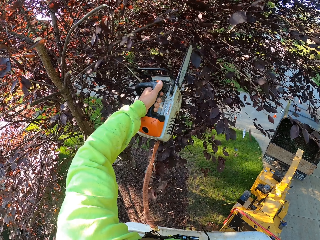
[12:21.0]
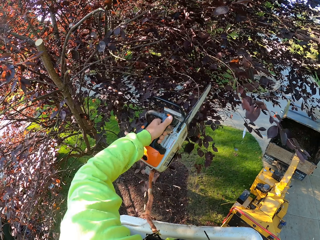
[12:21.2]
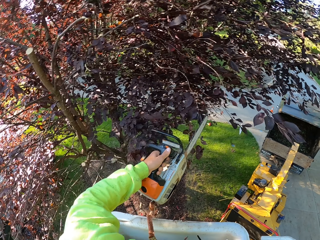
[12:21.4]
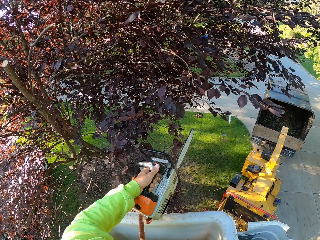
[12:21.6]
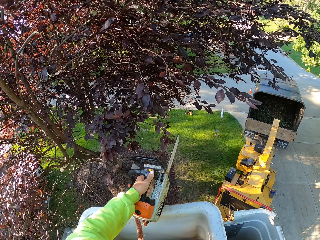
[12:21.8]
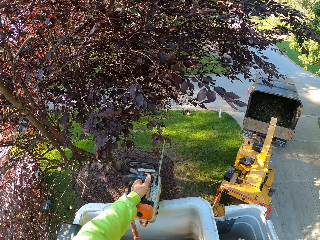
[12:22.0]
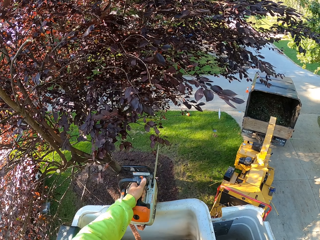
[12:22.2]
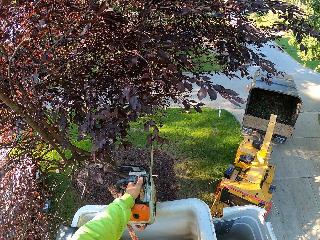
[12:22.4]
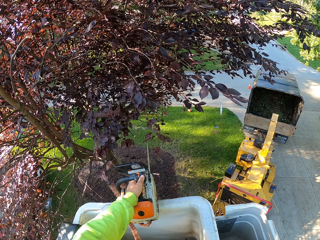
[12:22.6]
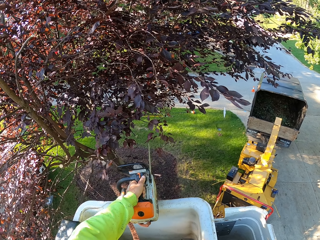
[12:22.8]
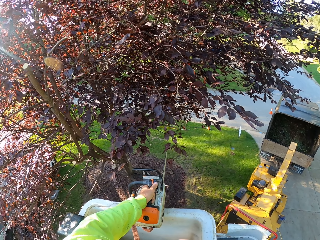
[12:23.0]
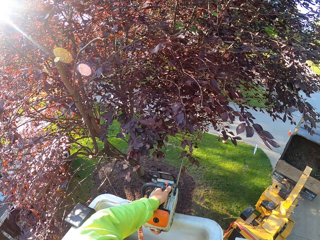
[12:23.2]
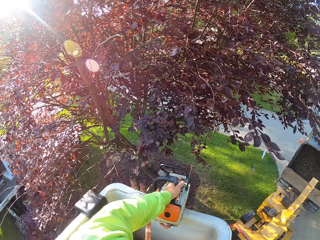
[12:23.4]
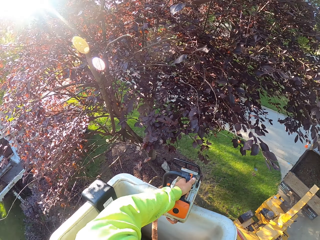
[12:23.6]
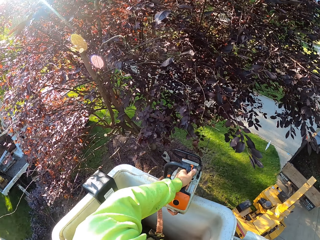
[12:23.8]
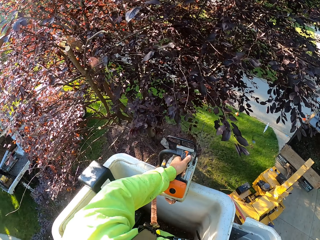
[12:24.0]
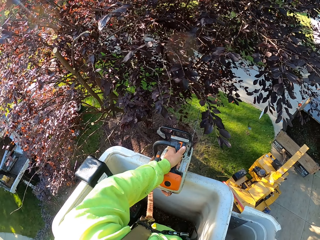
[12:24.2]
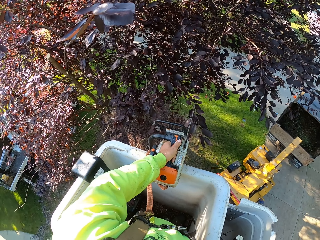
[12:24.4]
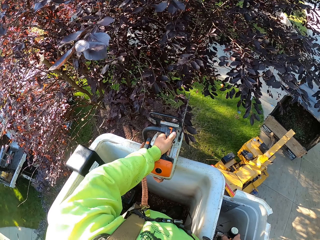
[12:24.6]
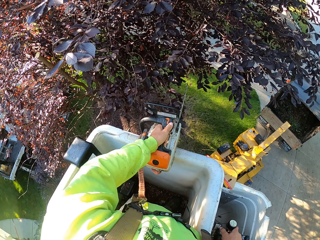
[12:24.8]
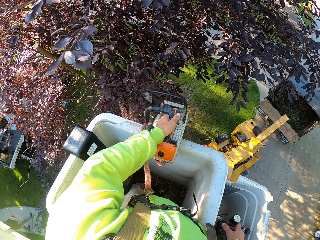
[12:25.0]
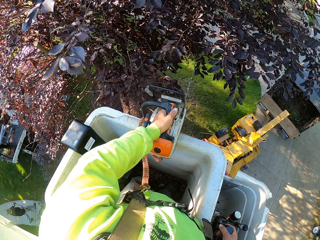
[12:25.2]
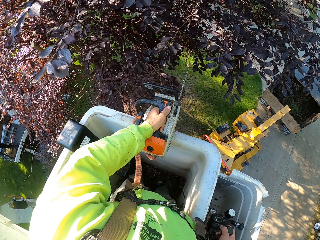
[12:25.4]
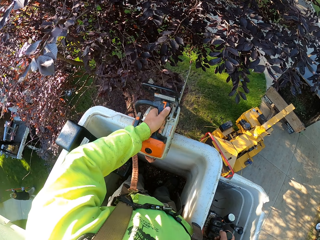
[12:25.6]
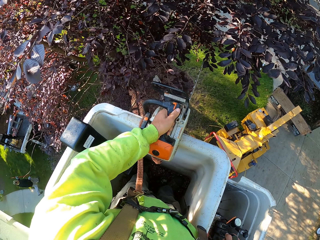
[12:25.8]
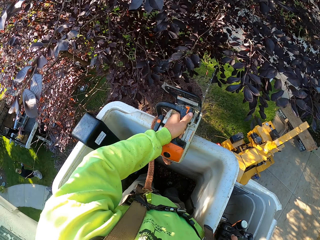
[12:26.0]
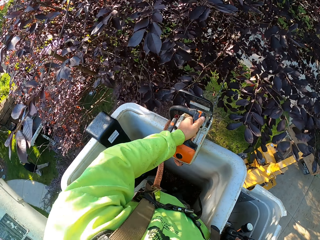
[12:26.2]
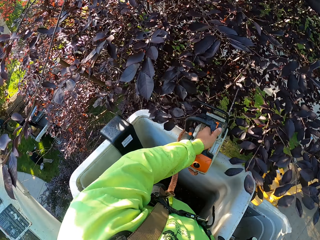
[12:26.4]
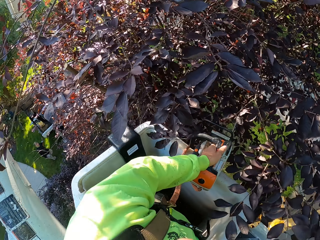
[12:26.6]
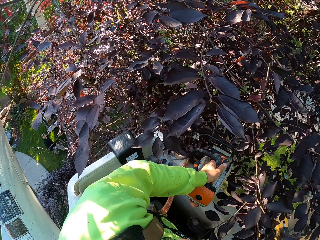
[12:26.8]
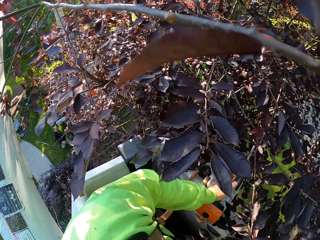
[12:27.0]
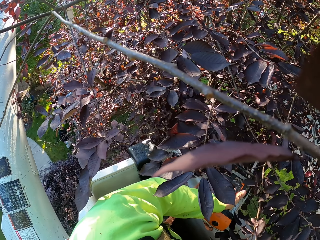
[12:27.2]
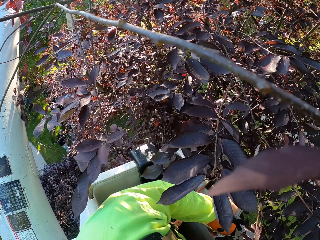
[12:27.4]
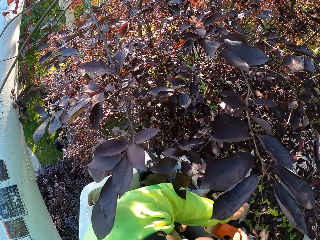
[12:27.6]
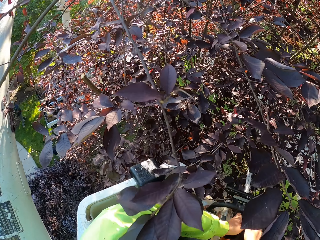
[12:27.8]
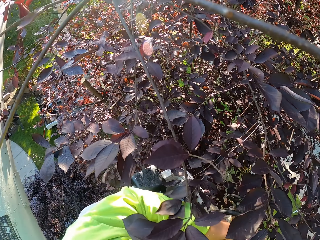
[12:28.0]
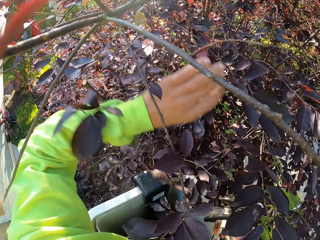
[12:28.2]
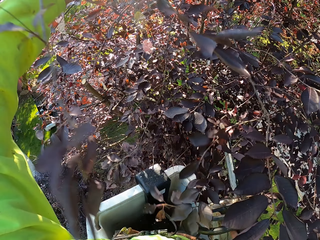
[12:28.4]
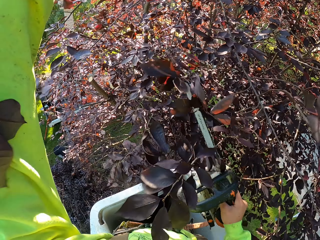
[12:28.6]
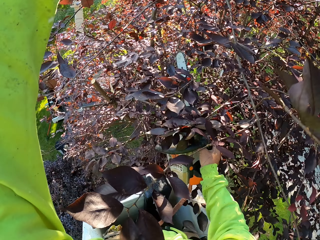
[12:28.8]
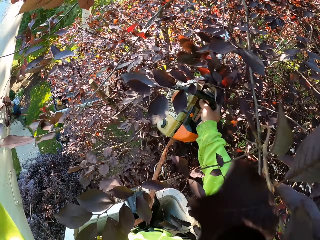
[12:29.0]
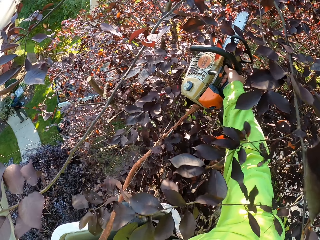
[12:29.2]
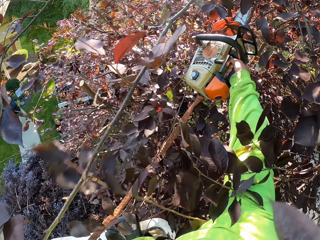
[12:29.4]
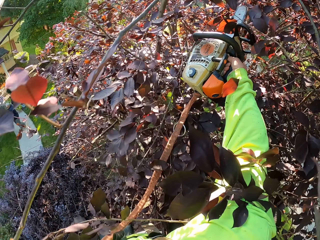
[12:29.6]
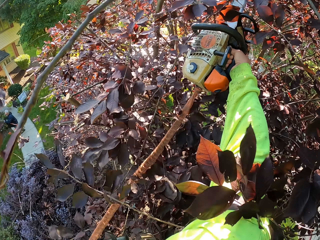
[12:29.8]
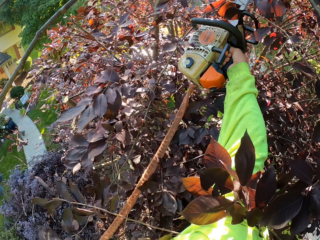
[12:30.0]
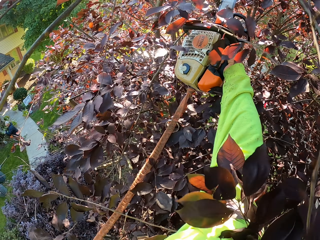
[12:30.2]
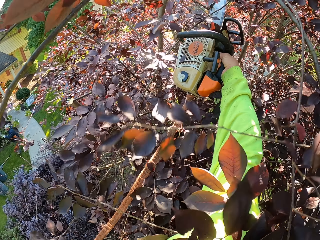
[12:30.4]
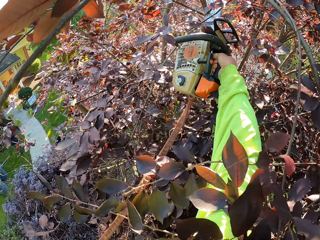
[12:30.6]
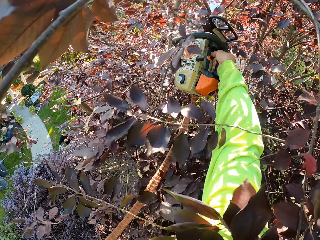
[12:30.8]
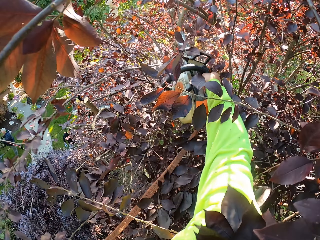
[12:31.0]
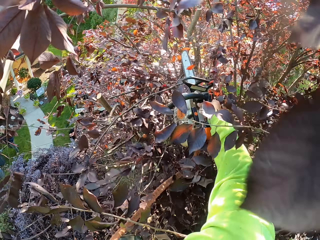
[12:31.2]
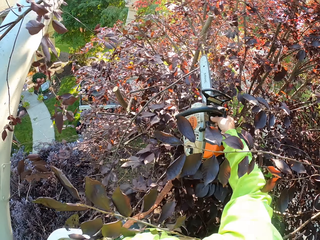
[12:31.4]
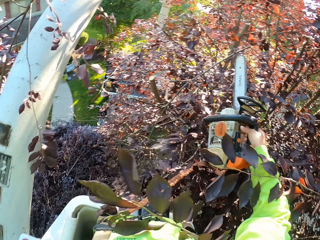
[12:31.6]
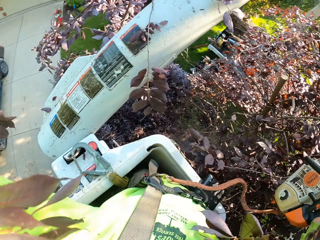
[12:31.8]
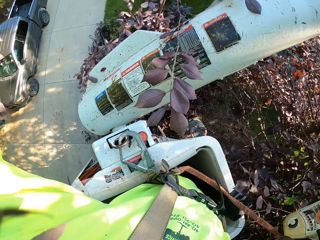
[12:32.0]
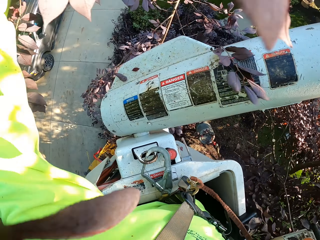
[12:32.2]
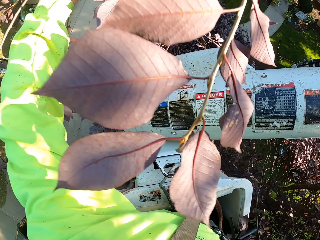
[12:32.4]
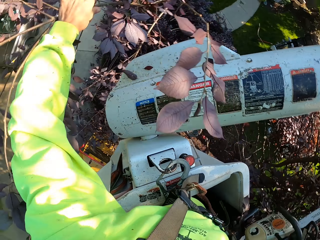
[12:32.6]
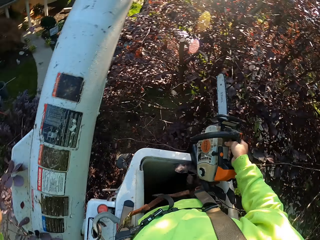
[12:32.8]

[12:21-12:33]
The camera wearer controls the bucket lift. He transfers the chainsaw to his left hand from his right hand. He holds some branches of the tree with his left hand and cuts some branches of the tree with the chainsaw in his right hand. He throws the branches on the ground with his left hand.

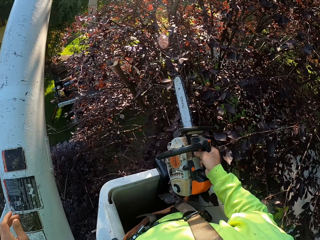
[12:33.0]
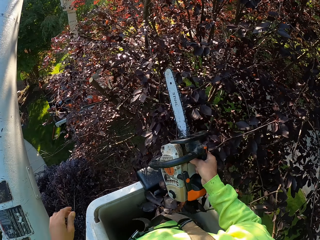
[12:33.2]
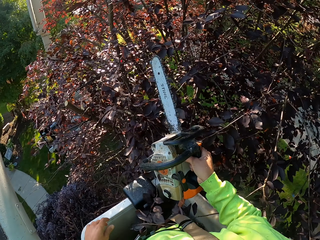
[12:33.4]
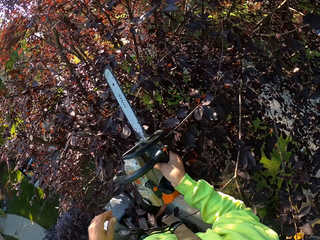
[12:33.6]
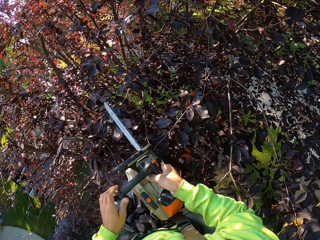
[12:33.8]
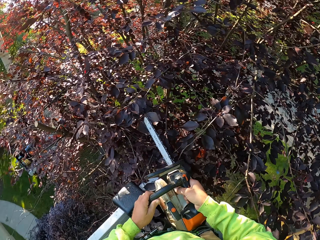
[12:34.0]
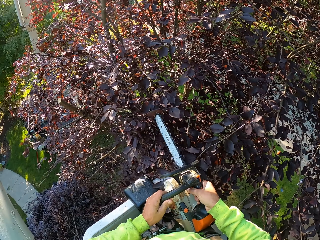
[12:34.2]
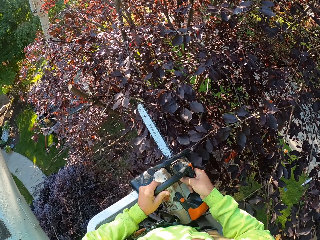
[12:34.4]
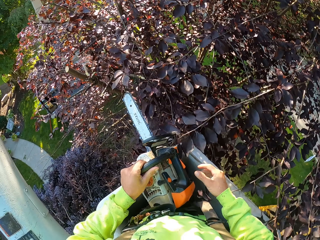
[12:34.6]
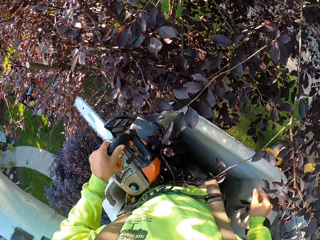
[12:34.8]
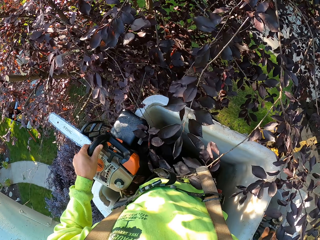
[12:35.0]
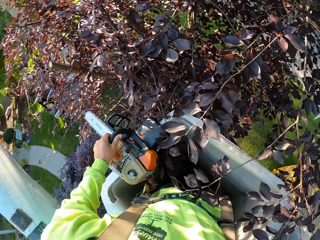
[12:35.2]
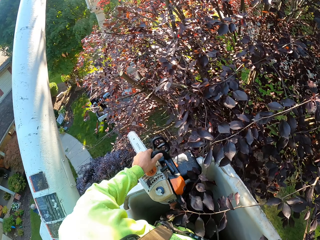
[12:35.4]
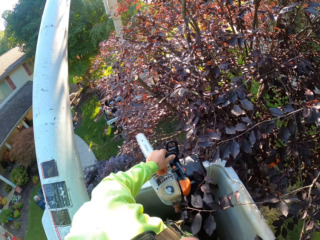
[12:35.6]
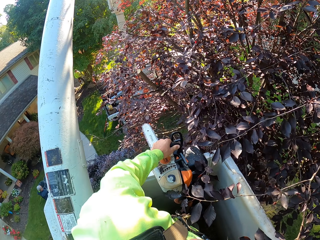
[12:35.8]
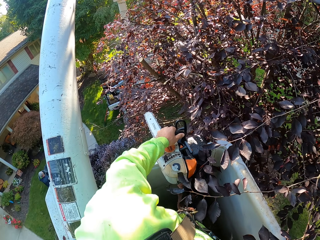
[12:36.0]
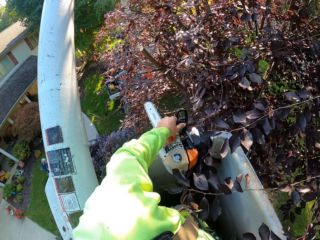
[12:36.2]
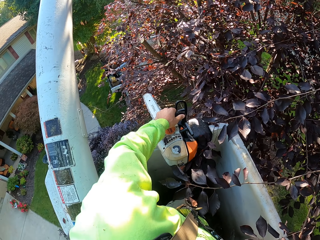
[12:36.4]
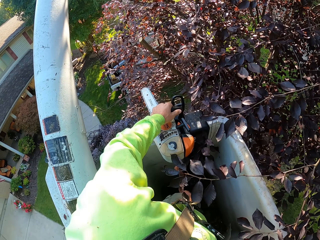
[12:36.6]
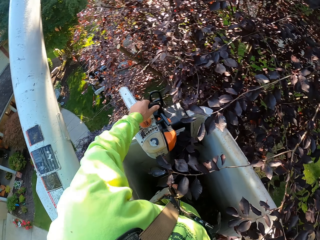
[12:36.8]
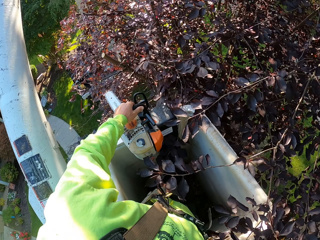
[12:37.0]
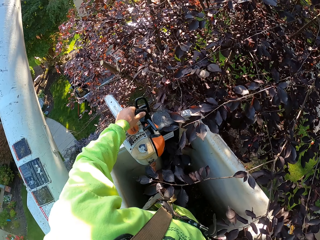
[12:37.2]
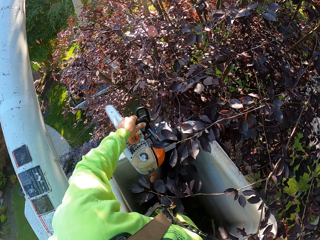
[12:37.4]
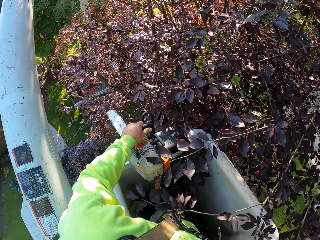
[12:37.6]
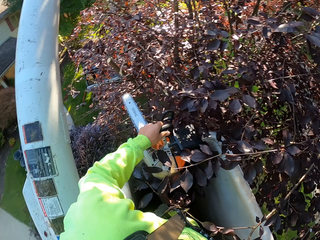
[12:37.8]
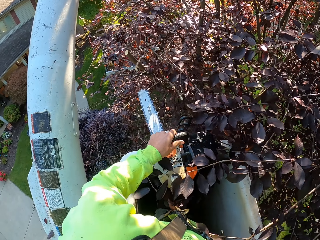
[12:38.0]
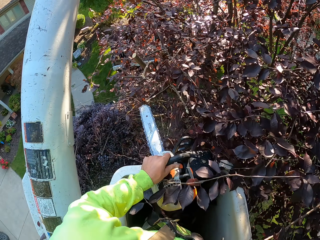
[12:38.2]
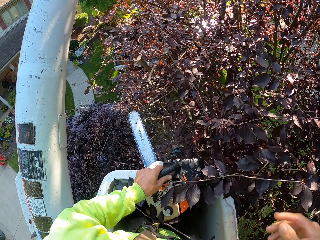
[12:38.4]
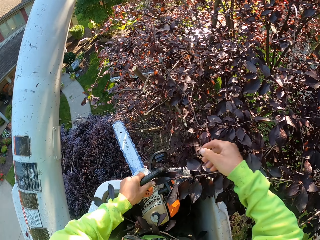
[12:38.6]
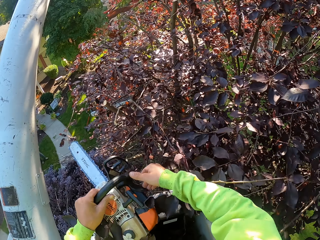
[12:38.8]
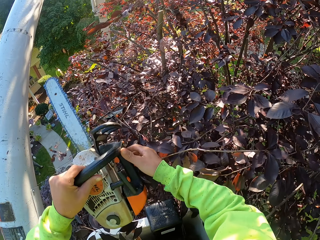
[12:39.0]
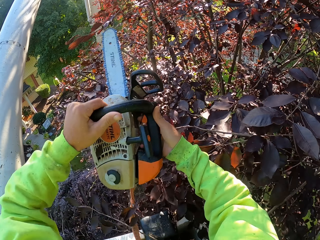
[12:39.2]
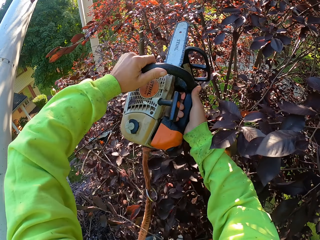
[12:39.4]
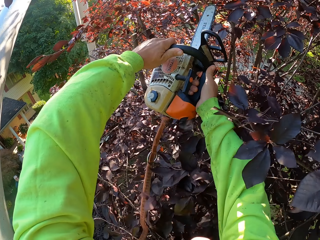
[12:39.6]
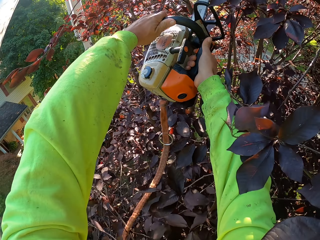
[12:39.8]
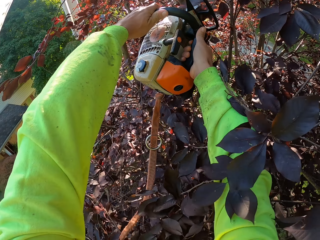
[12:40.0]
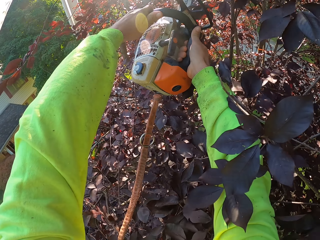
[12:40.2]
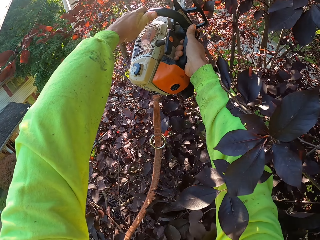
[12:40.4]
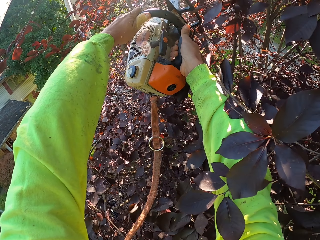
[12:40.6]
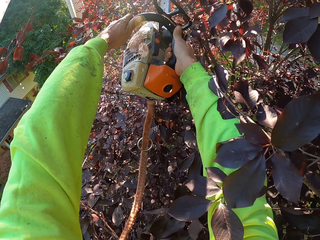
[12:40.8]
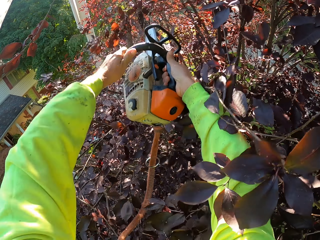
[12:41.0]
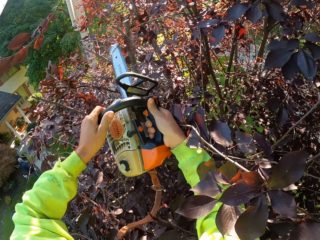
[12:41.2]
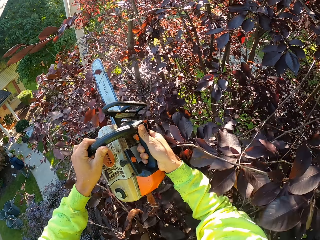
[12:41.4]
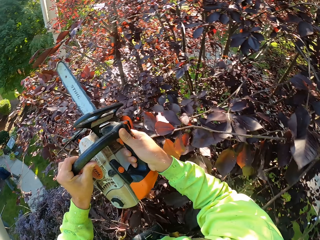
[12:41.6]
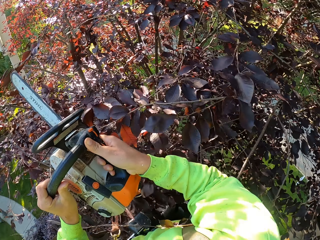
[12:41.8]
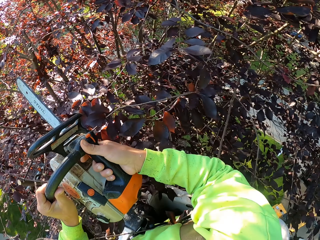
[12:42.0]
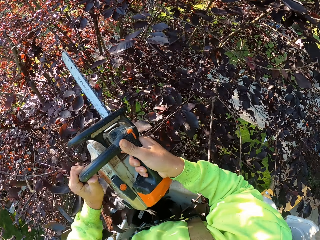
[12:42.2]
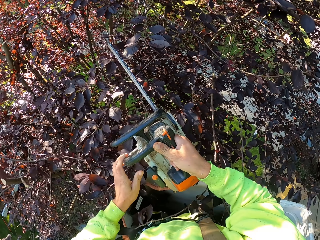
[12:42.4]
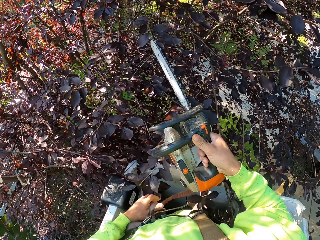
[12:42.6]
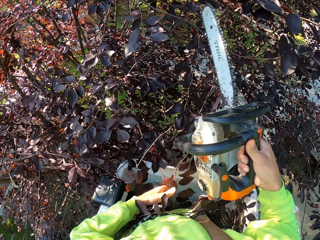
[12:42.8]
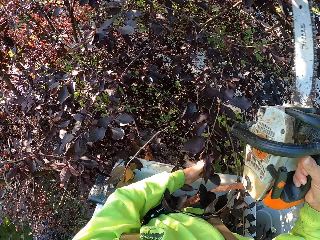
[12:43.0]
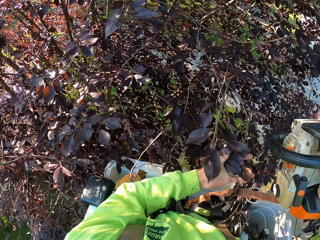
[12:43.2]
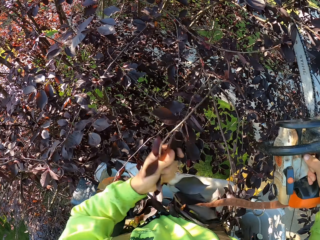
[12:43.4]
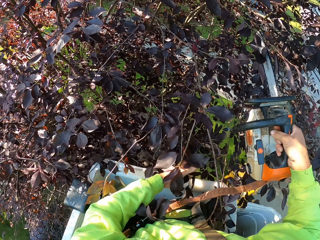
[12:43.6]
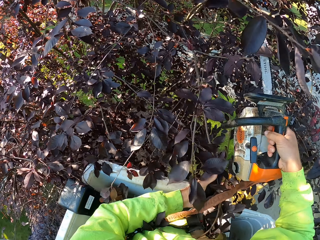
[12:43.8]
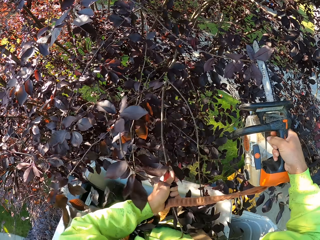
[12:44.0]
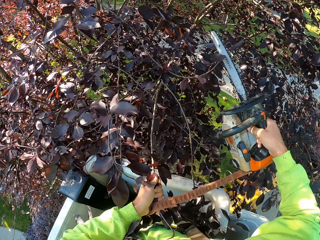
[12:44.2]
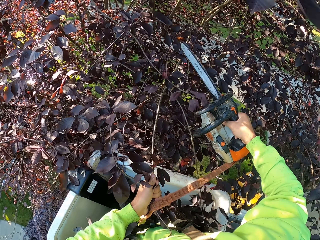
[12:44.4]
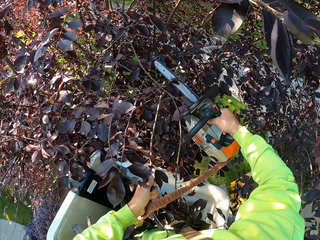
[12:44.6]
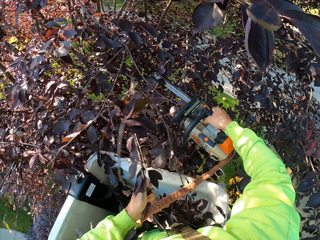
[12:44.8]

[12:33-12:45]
The camera wearer transfers the chainsaw to his left hand from his right hand. He controls the bucket lift. He cuts some branches of the tree with the chainsaw in both hands. He holds some branches of the tree with his left hand.
